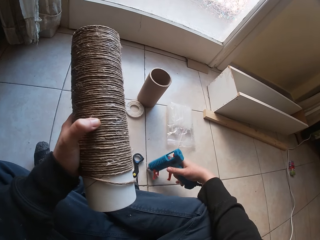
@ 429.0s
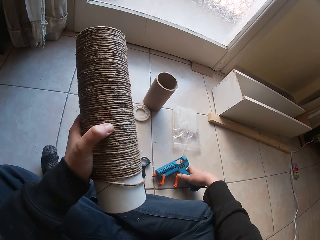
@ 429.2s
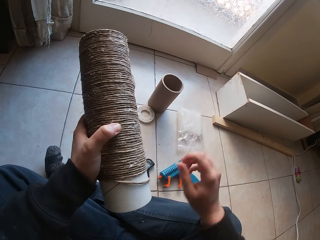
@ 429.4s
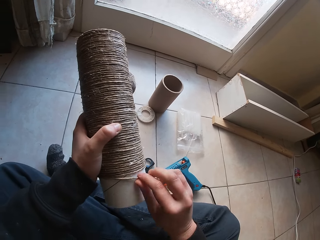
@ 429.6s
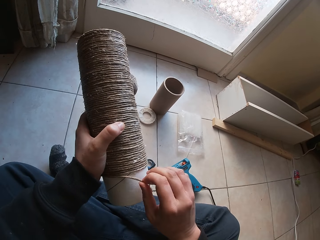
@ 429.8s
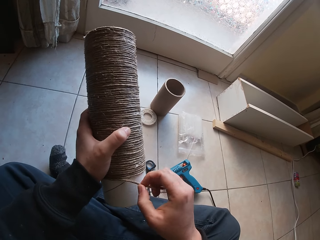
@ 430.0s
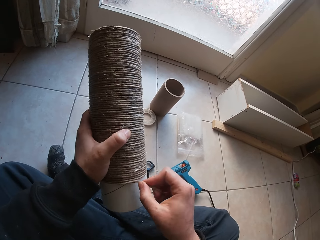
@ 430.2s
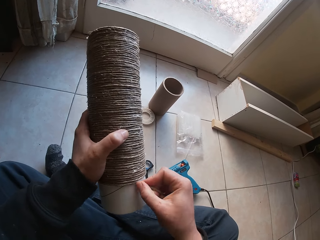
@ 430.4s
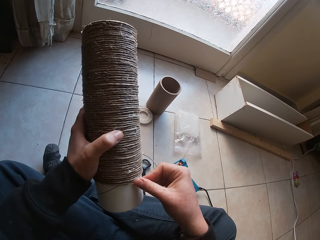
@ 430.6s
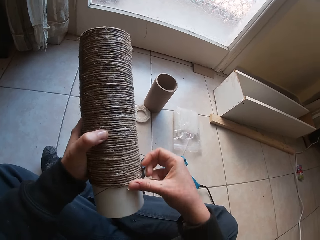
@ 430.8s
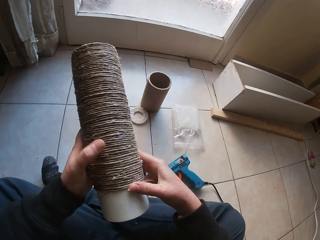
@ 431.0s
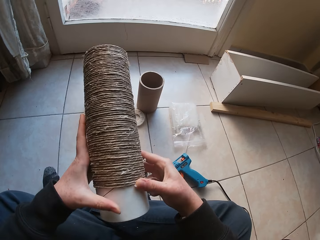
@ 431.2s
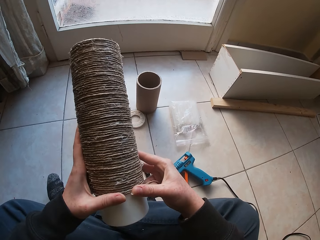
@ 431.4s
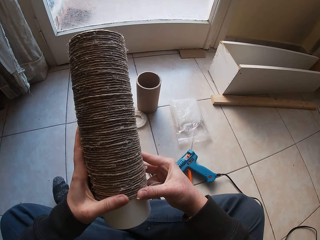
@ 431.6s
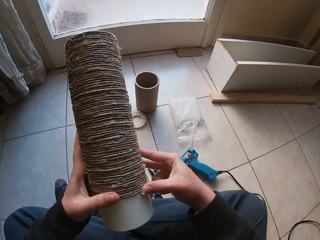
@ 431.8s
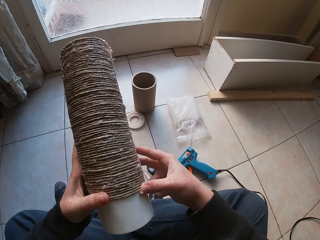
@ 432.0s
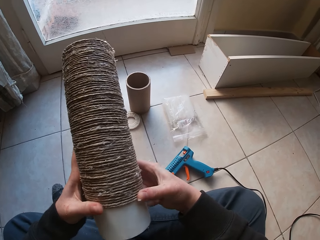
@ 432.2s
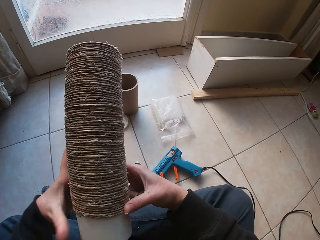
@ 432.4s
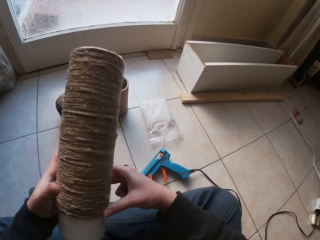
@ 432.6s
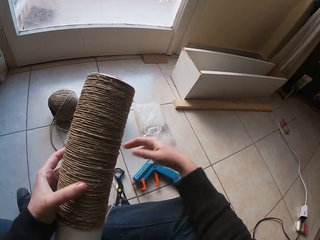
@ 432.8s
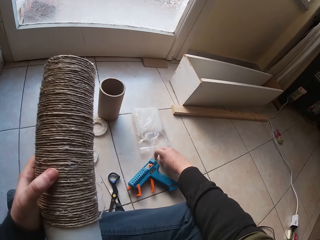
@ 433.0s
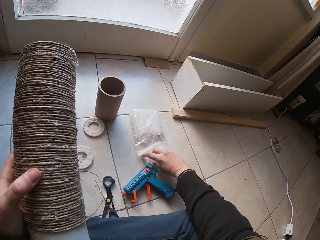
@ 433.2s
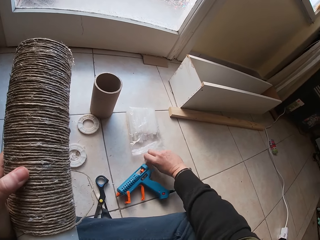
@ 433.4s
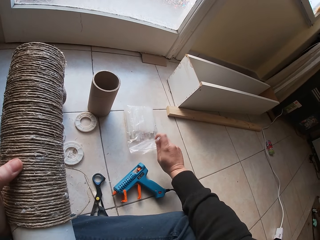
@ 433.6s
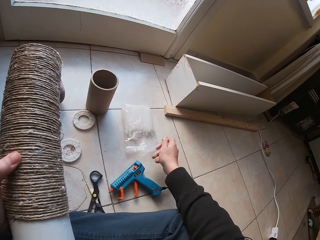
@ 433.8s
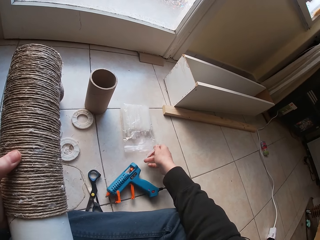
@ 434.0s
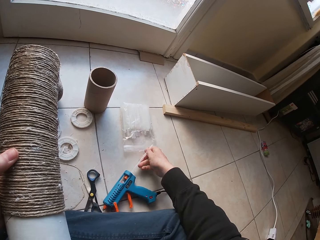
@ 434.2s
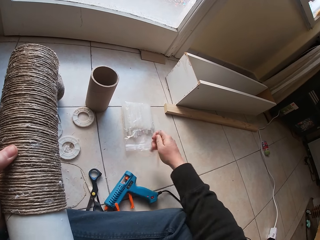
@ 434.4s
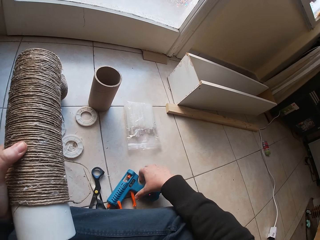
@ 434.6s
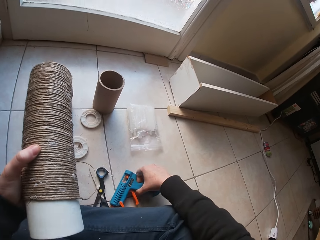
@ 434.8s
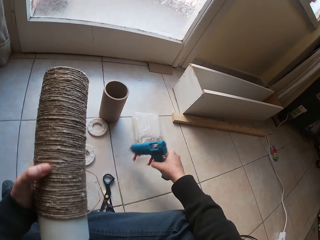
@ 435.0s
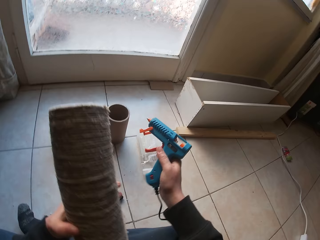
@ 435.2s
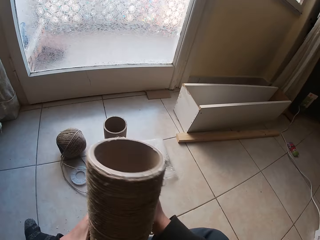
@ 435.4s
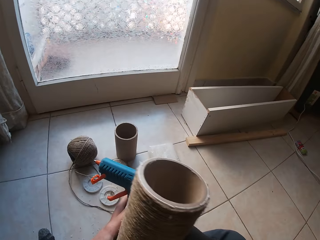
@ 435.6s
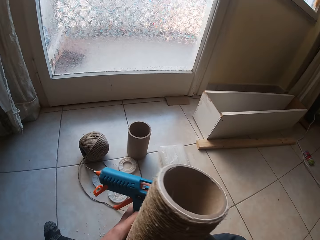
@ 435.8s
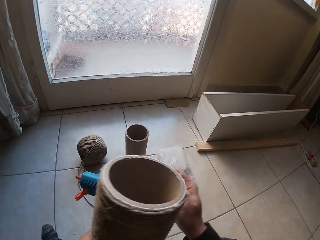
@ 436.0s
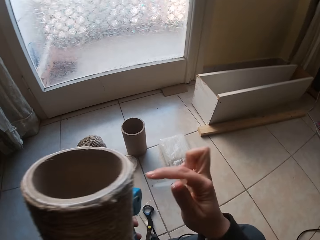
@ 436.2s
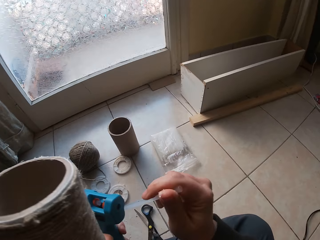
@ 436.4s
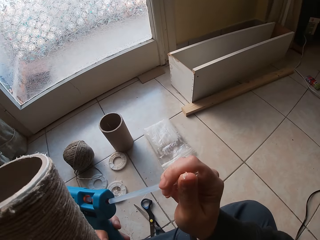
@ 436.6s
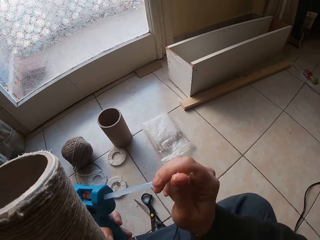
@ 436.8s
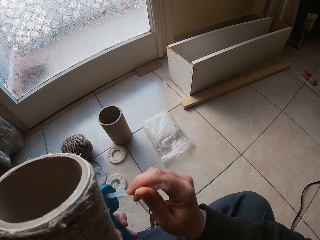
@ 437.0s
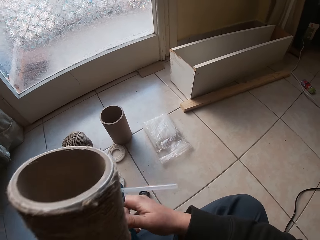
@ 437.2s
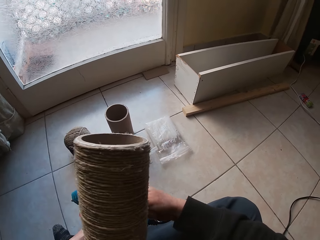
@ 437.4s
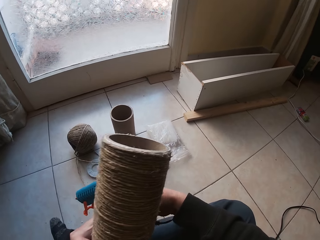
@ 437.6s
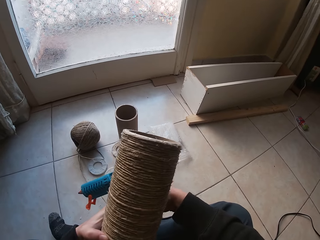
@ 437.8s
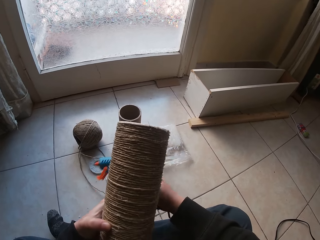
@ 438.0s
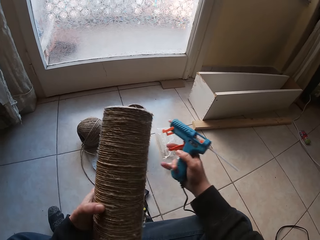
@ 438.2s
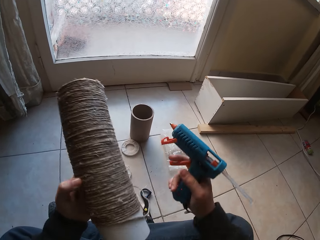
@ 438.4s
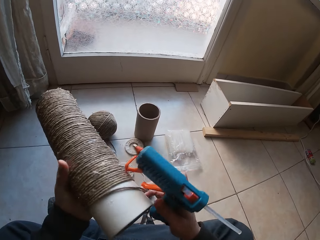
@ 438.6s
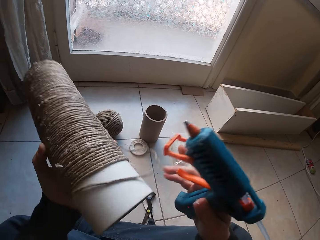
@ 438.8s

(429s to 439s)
The camera wearer puts the glue gun on the floor with his right hand. He puts the rope round the tubular cardboard with his right hand. He picks up a glue stick from the floor with his right hand. He moves the glue gun on the floor with the glue stick in his right hand. He picks up the glue gun from the floor with his right hand. He passes the glue gun from his right hand to his left hand. He attaches the glue stick to the glue gun with his right hand. He takes the glue gun from his left hand with his right hand.

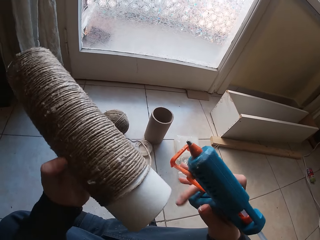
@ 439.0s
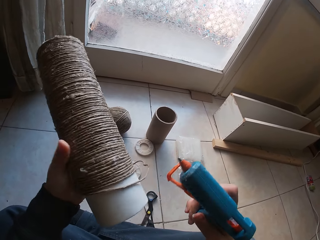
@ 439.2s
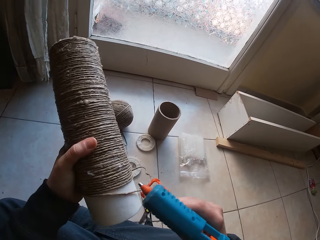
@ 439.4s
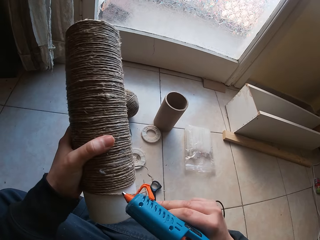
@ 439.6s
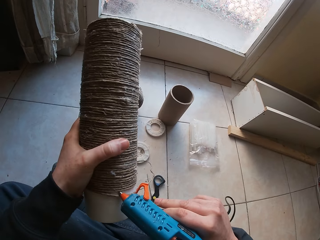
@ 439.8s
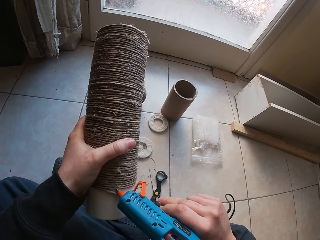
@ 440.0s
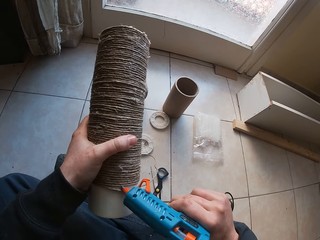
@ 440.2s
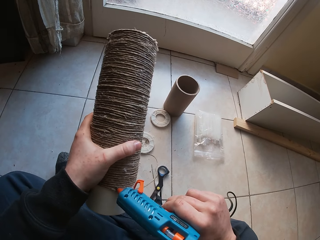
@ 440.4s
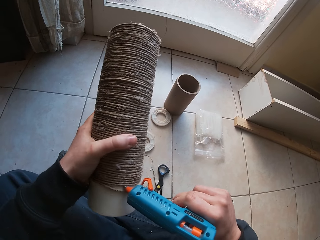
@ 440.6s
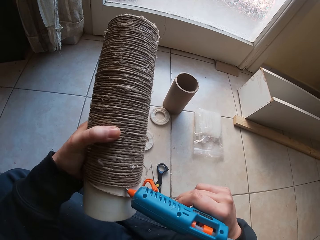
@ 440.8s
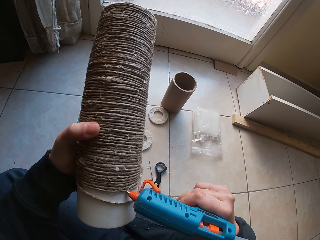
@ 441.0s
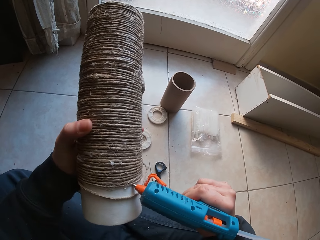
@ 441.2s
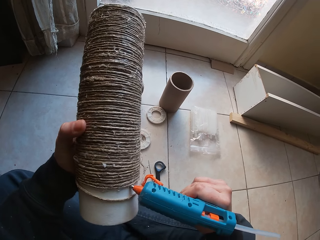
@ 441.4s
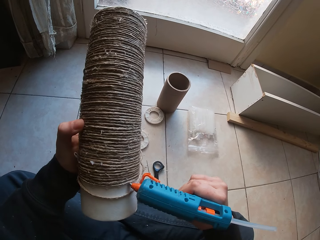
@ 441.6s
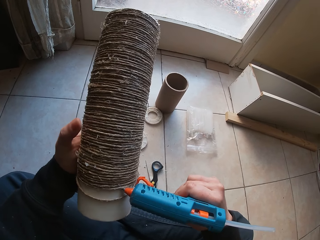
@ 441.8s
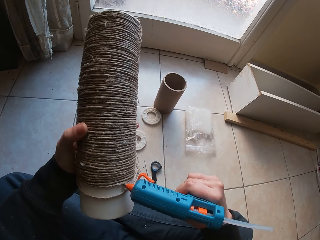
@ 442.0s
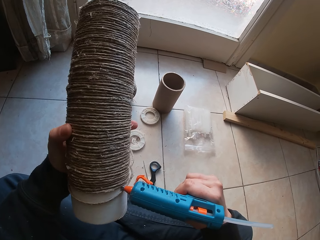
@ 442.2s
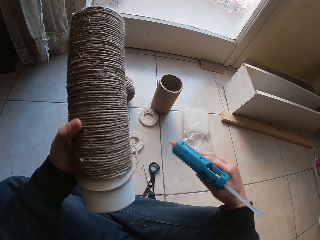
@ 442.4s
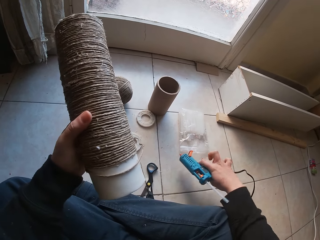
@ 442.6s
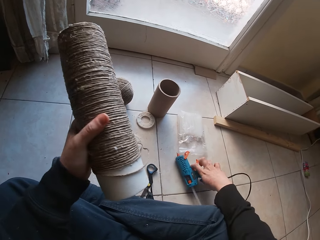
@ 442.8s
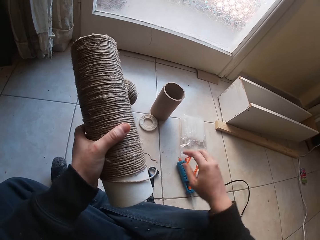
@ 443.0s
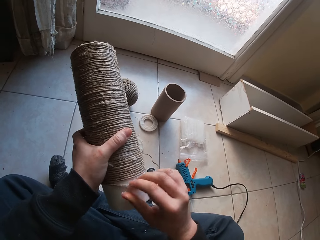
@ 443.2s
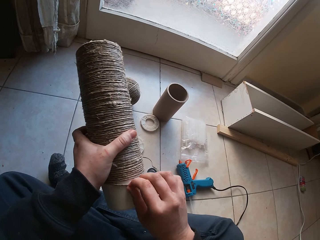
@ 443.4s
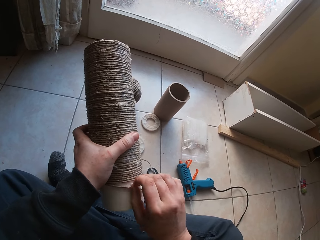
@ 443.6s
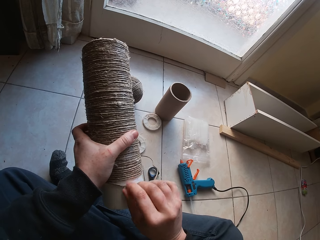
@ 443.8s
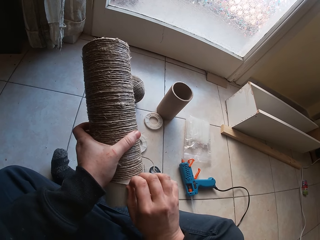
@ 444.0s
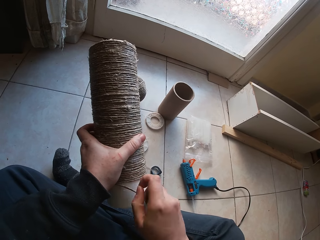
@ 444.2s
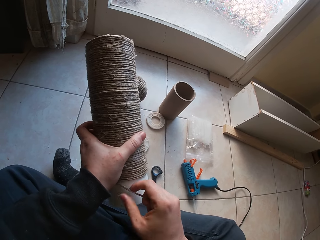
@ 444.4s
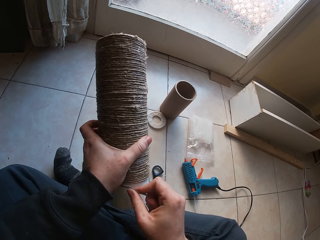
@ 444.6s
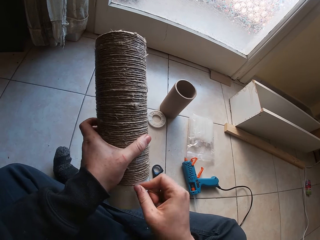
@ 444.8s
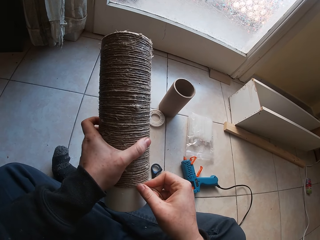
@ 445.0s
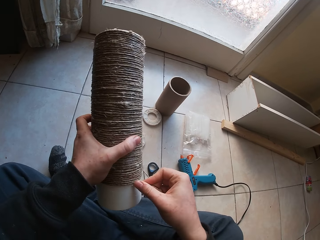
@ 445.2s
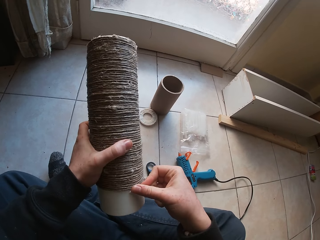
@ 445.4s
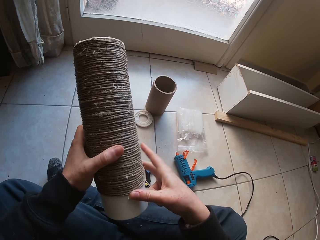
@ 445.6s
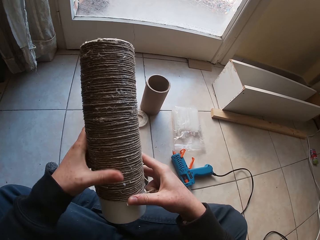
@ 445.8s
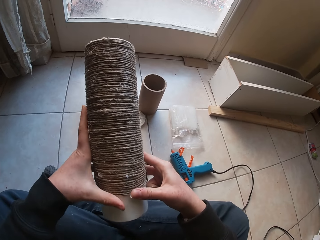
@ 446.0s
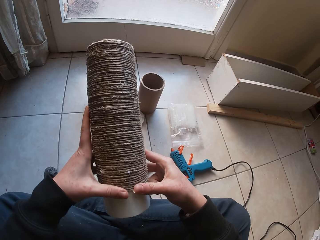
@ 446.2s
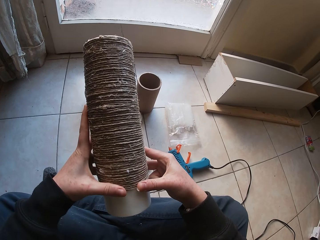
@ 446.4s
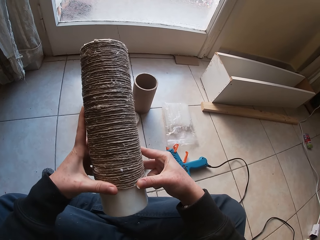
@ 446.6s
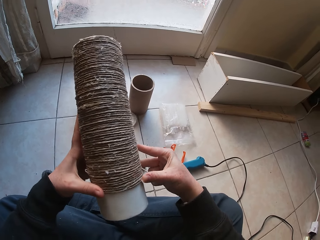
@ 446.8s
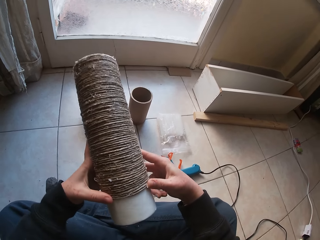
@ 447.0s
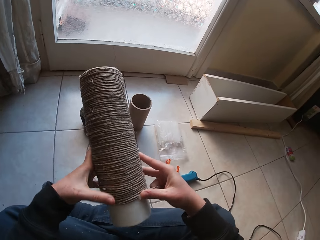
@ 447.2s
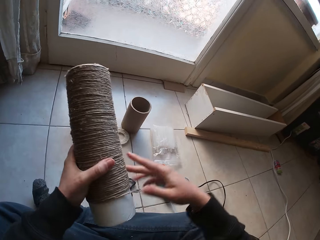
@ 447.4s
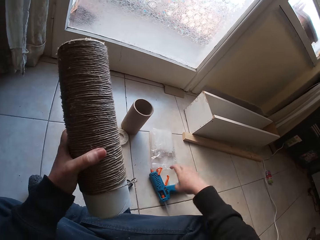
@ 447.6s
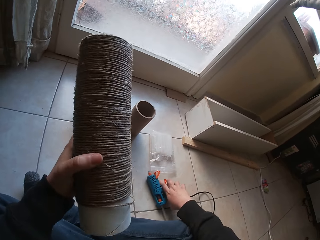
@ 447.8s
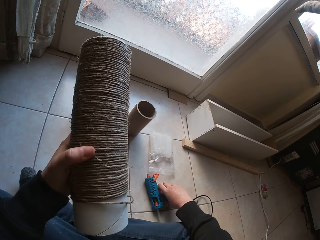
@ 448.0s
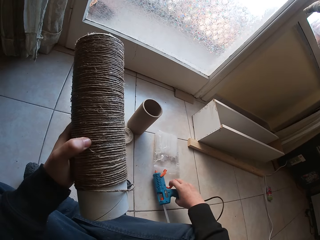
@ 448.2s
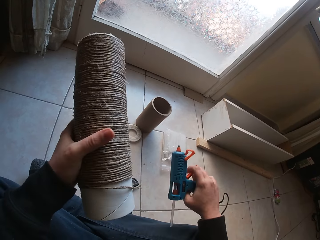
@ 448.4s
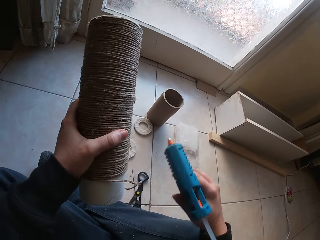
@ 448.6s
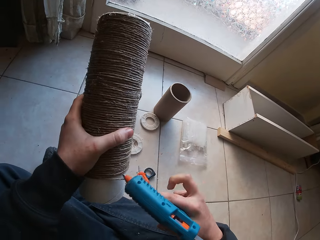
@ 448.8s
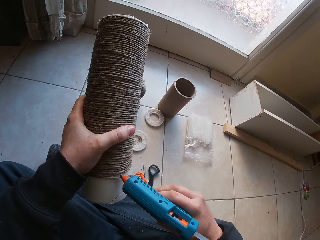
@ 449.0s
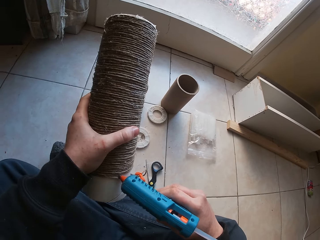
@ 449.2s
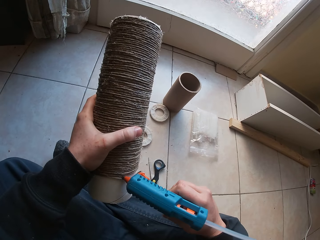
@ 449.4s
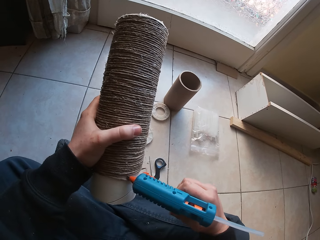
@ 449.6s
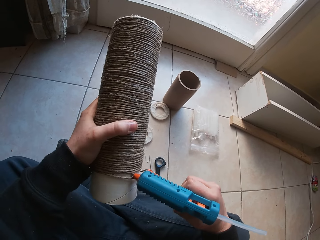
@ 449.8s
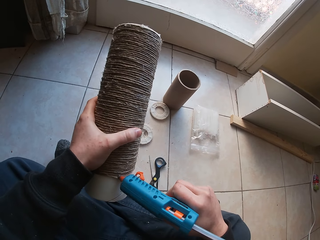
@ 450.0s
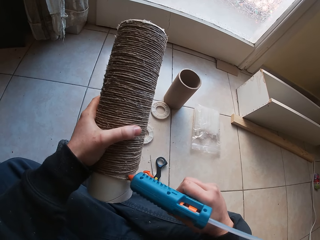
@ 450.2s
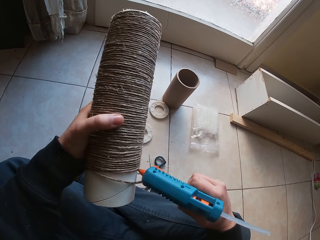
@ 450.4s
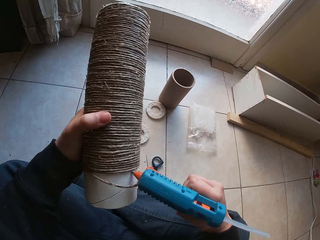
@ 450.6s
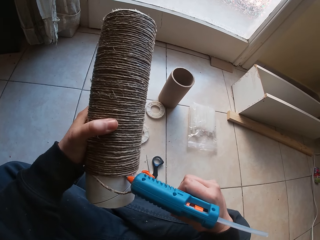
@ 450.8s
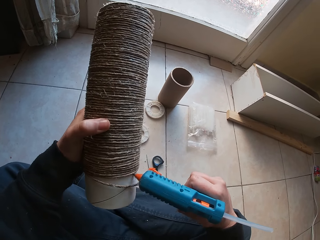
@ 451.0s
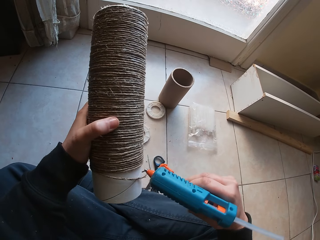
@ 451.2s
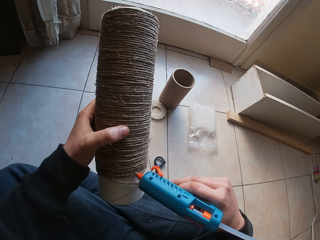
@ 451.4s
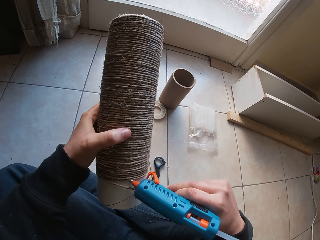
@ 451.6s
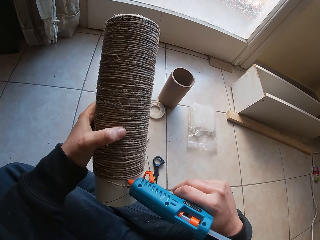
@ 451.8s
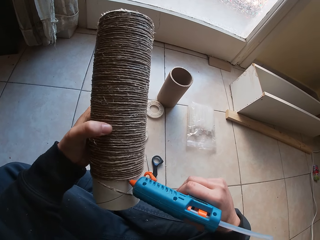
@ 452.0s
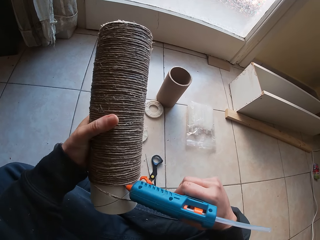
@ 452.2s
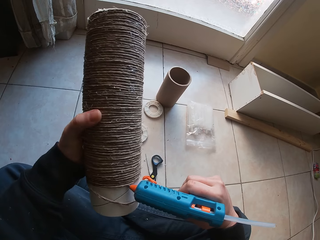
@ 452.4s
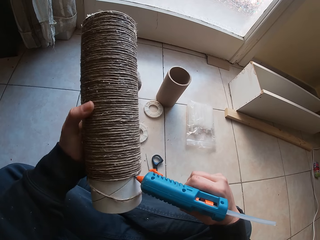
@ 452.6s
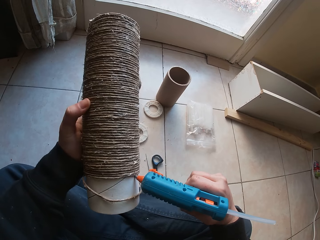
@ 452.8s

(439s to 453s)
The camera wearer applies glue to the craft with the glue gun in his right hand. He puts the glue gun on the floor with his right hand. He puts the rope round the tubular cardboard with his right hand. He picks up the glue gun from the floor with his right hand. He applies glue to the craft with the glue gun in his right hand.
